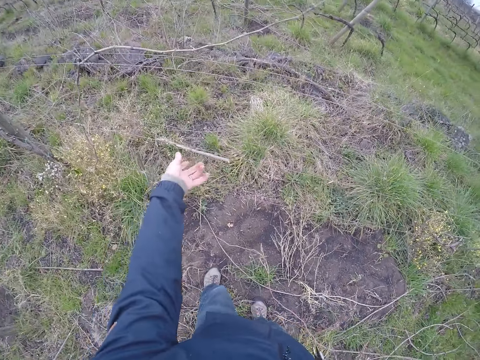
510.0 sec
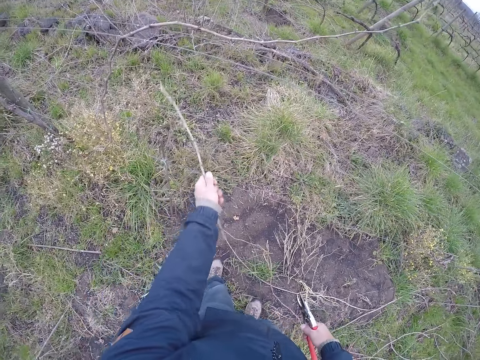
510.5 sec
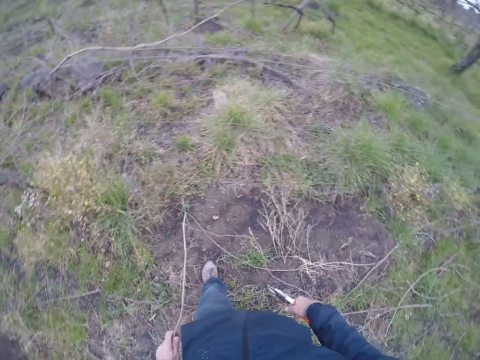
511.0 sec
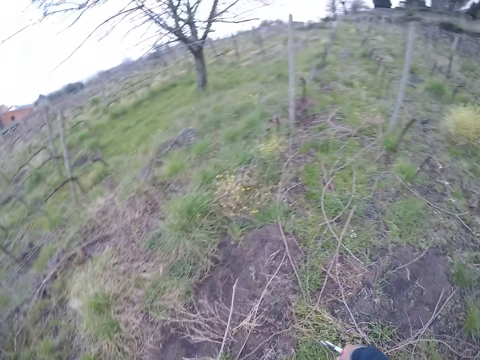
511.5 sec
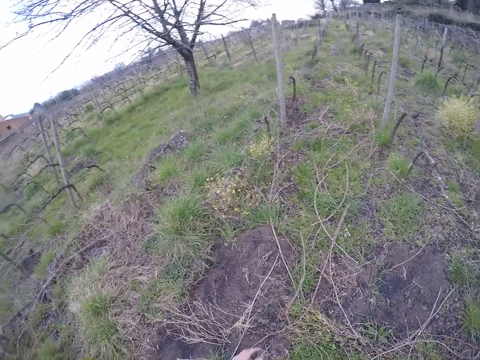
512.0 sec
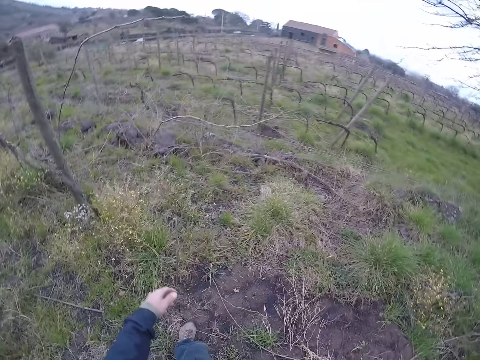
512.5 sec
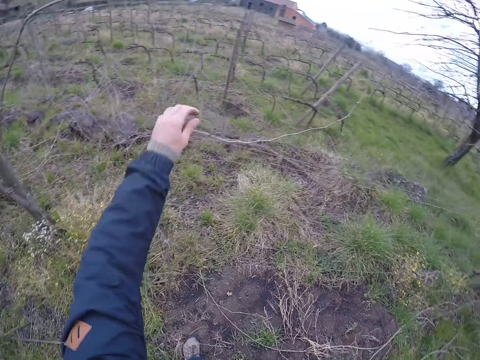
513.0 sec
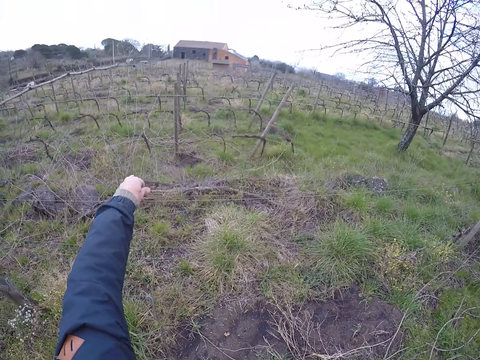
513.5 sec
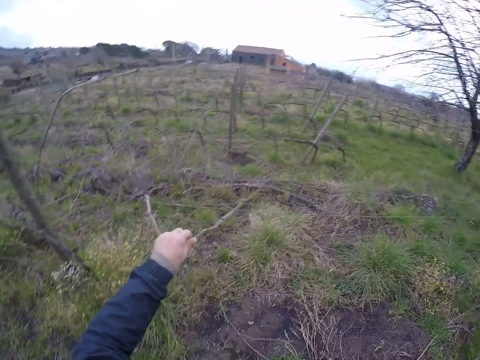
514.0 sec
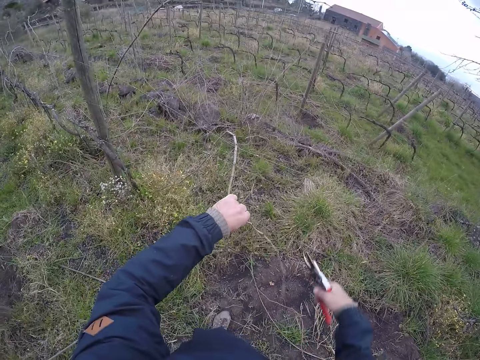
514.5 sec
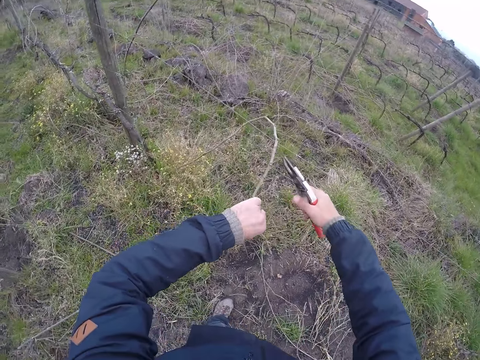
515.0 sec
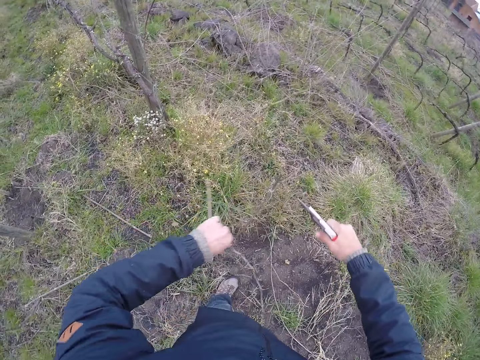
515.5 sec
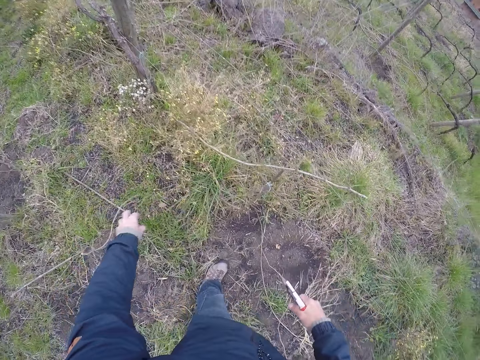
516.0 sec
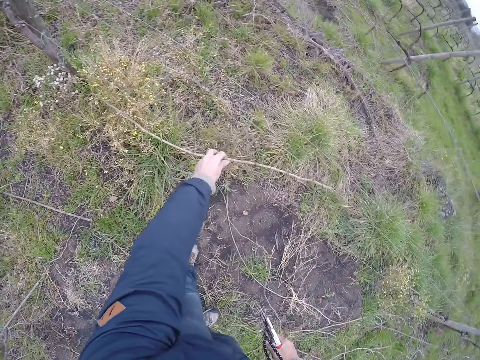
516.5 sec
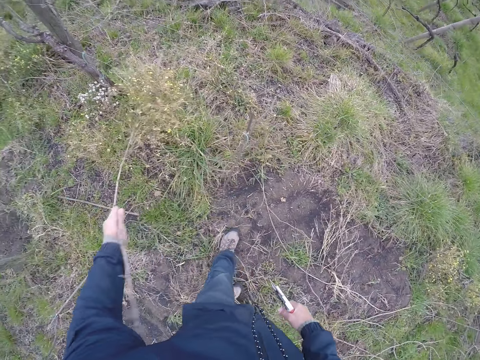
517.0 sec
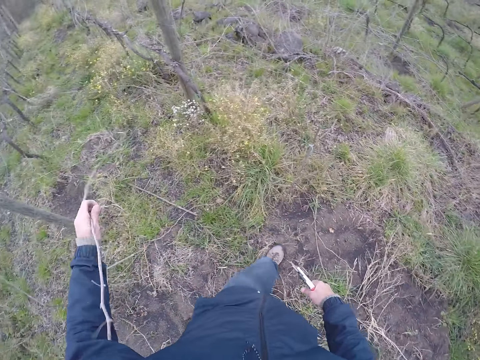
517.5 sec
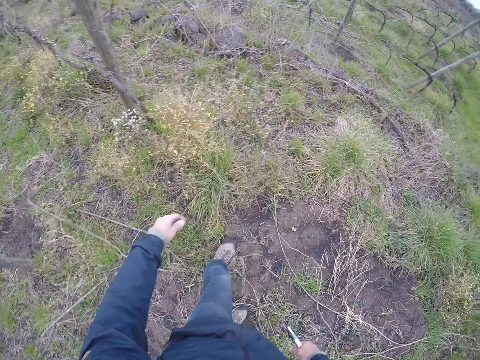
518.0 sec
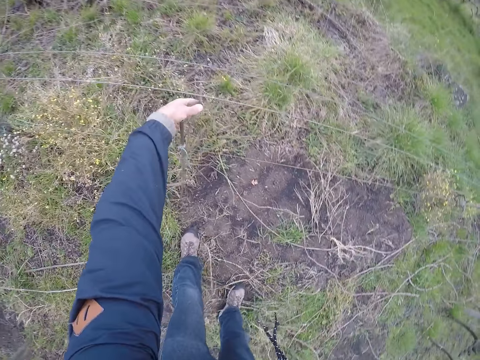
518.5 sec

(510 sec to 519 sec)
The camera wearer pulls a stick on the barb wire with his left hand. He drops the stick on the ground with his left hand. He pulls a stick on the barb wire with his left hand. He cuts the stick on the barb wire with the side cutter in his right hand. He drops the stick on the ground with his left hand. He removes the stick from the barb wire with his left hand. He drops the stick on the ground with his left hand.

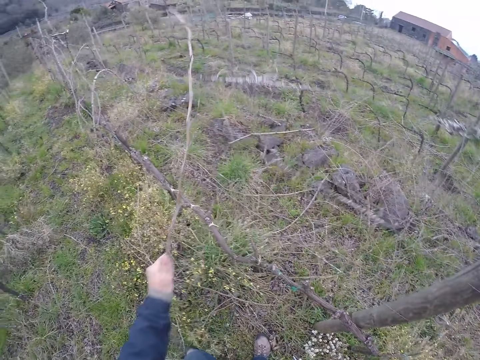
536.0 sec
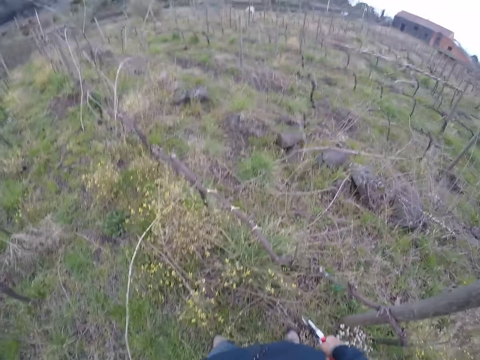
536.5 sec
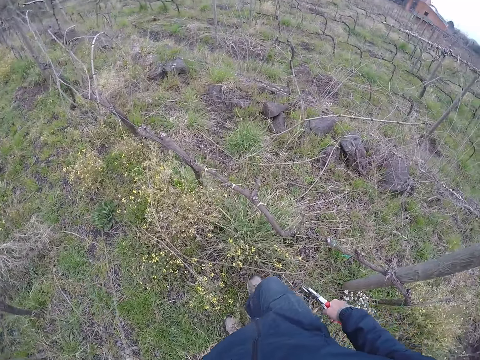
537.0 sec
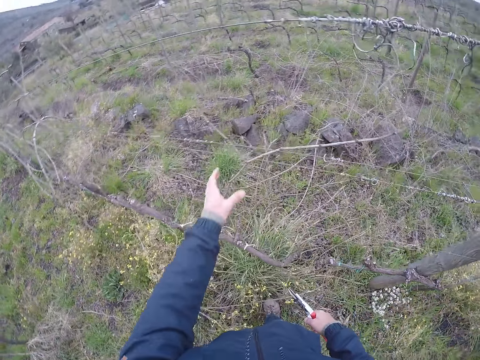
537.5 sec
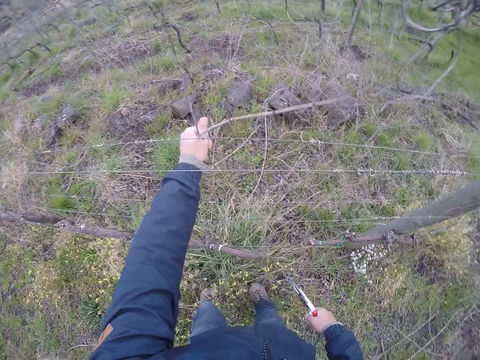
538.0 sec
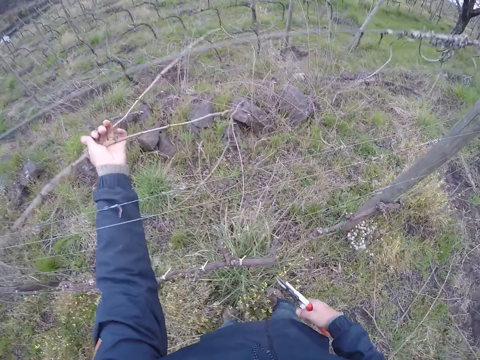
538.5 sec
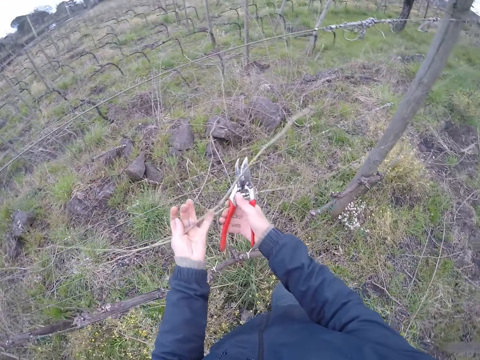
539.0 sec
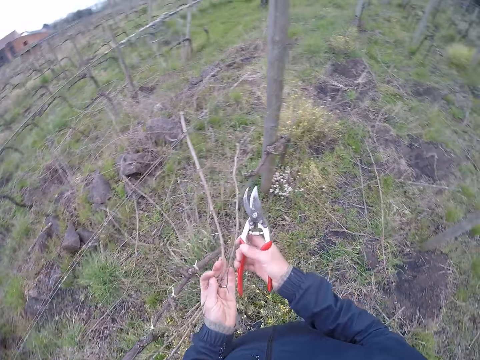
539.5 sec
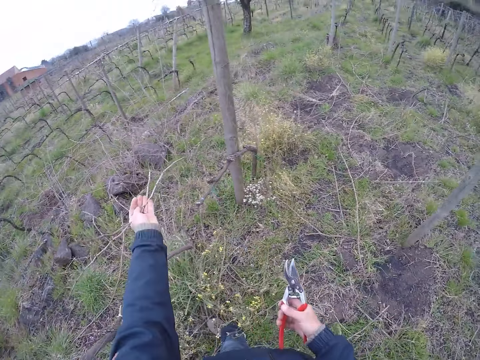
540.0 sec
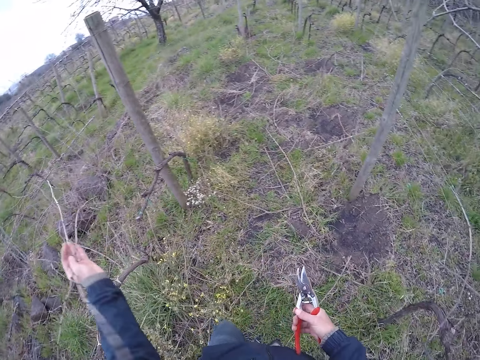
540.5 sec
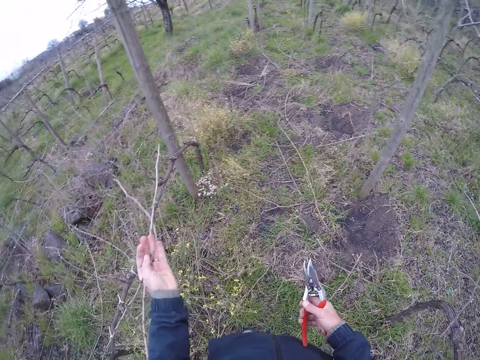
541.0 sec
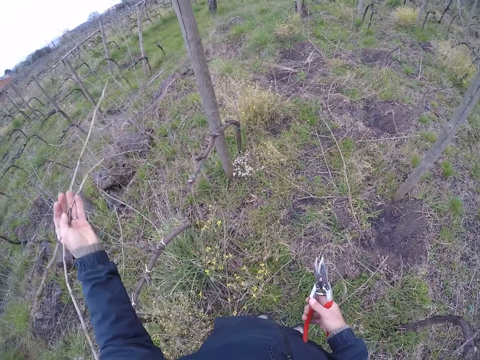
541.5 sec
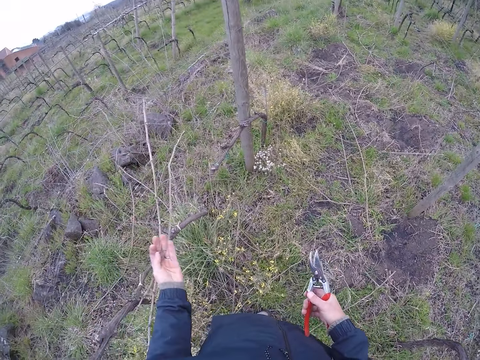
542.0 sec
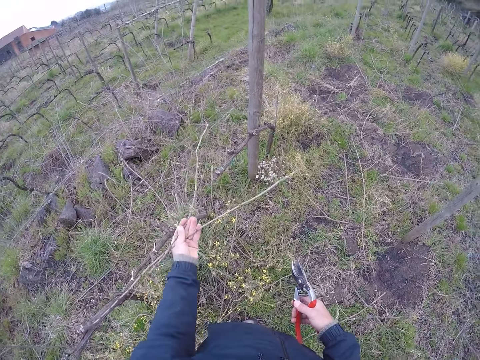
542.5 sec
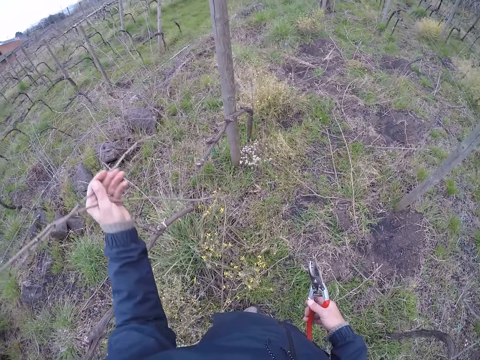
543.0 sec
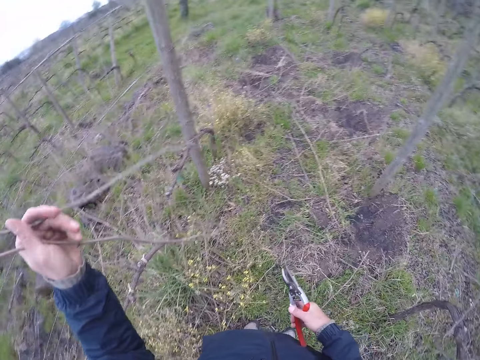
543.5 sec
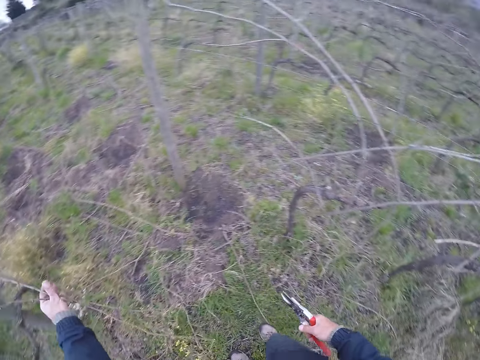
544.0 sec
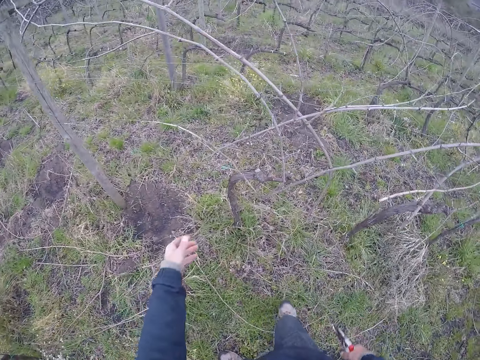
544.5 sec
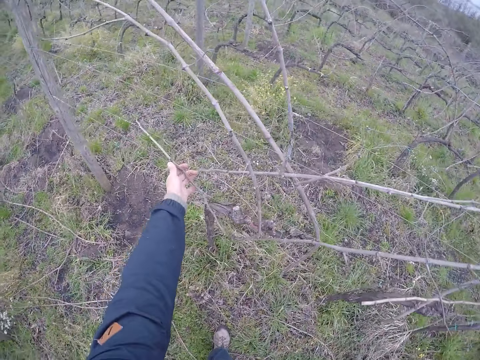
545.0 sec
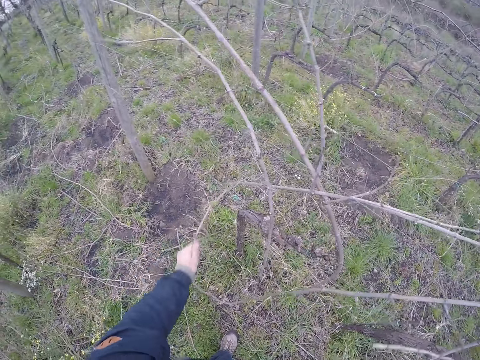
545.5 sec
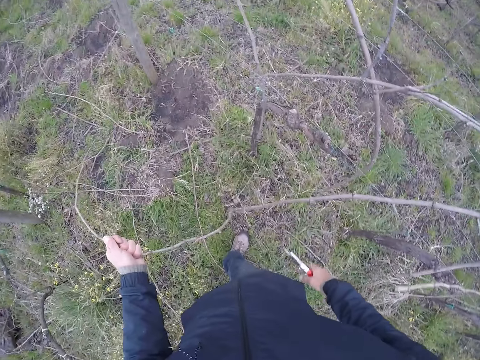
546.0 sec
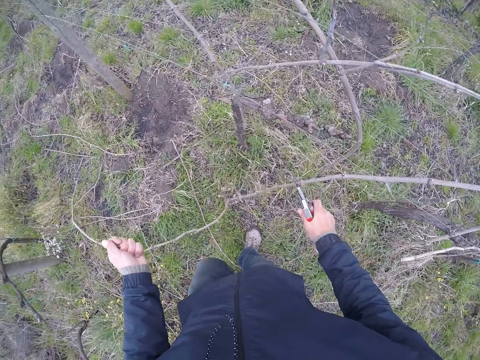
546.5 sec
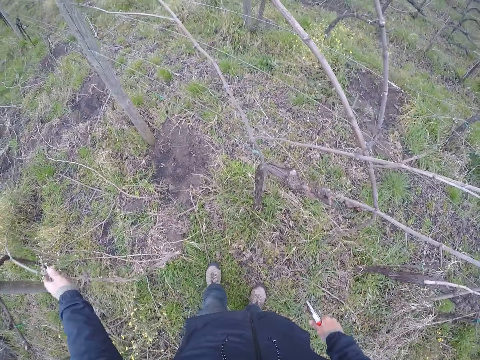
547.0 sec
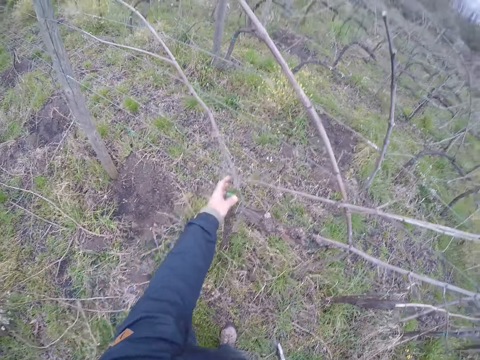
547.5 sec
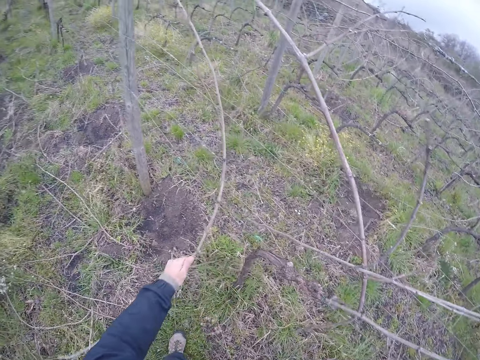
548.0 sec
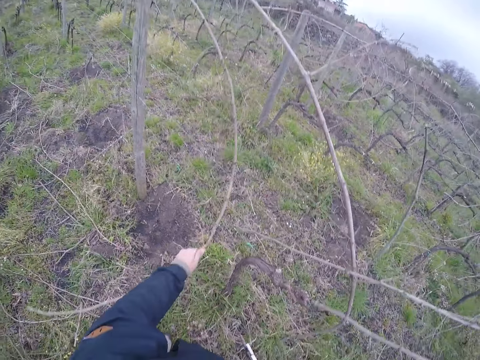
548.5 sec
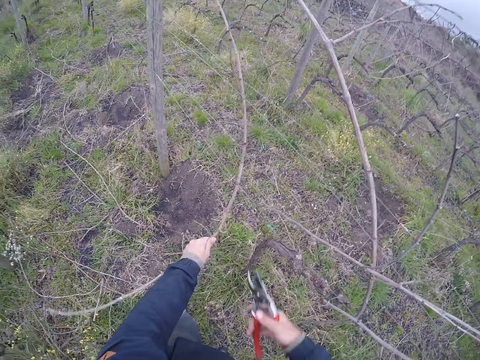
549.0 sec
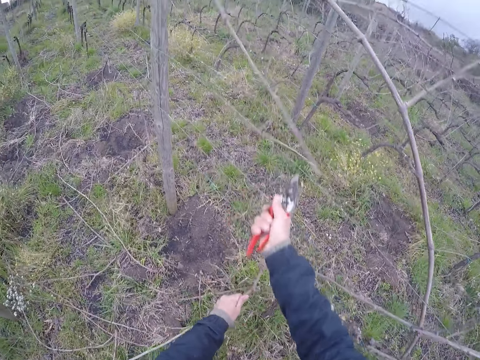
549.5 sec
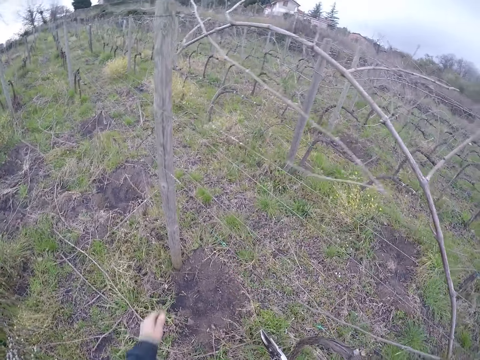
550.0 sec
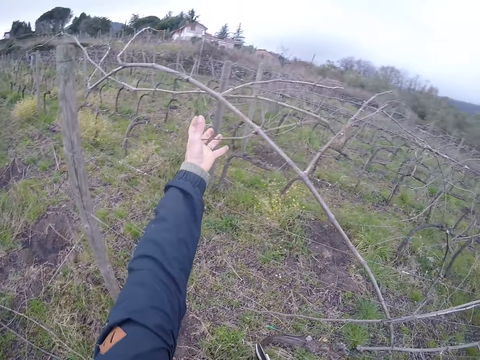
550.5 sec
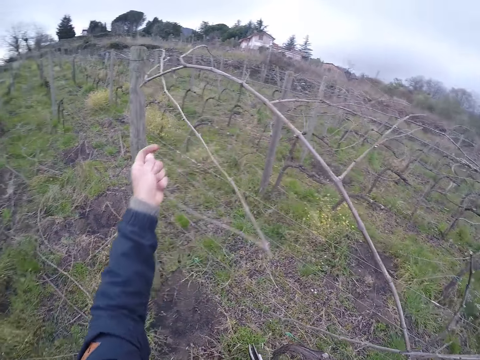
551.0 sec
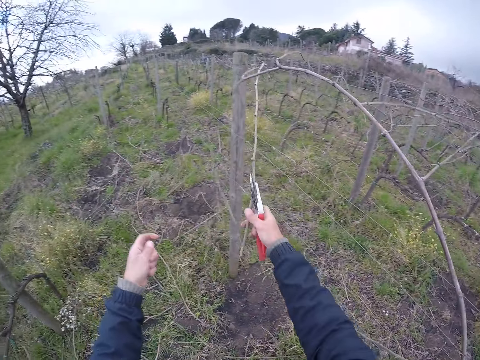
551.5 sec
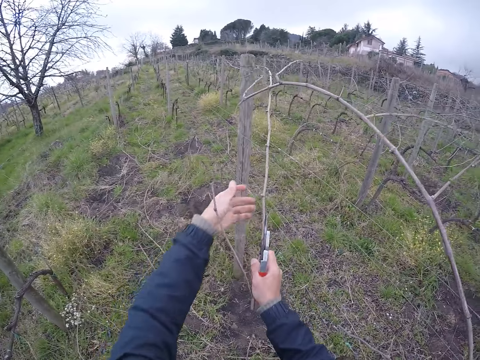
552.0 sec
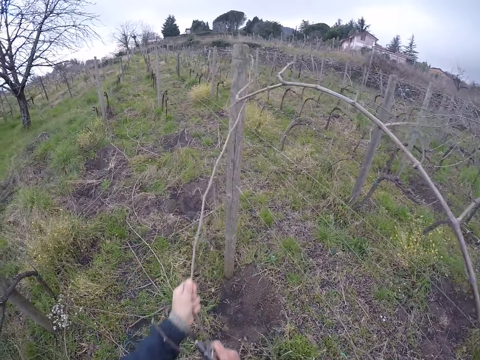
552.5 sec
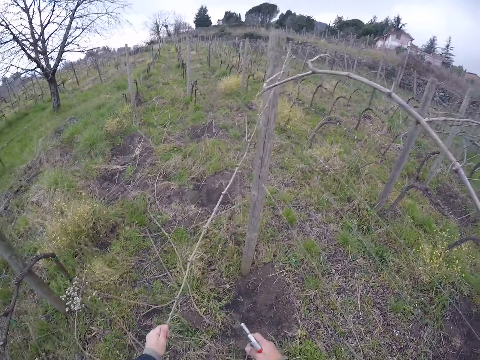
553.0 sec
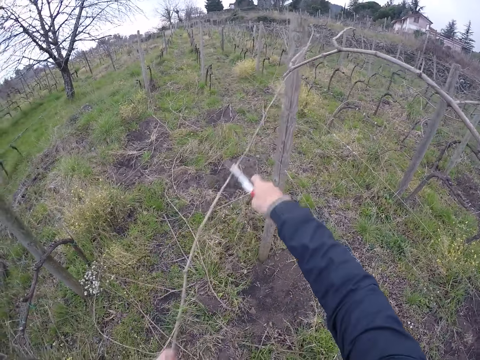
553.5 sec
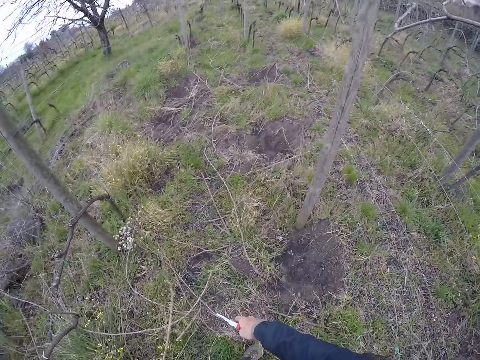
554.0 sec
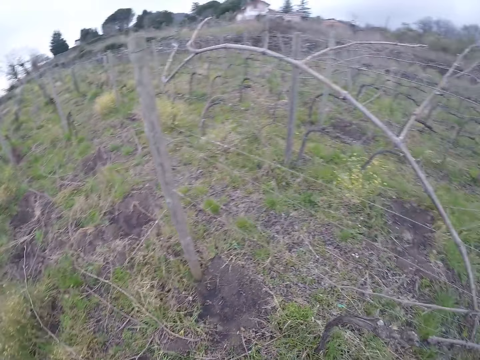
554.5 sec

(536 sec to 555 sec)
The camera wearer pulls a stick on the barb wire with his left hand. He pulls some sticks on the barb wire with his left hand. He holds some sticks with both hands. He drops some sticks on the ground with his left hand. He pulls a stick on the barb wire with his left hand. He cuts the stick on the barb wire with the side cutter in his right hand. He drops the stick on the ground with his left hand. He pulls a stick on the barb wire with his left hand. He cuts the stick on the barb wire with the side cutter in his right hand. He pulls the stick on the barb wire with his left hand. He holds the stick on the barb wire with his right hand. He pulls the stick on the barb wire with both hands. He cuts the stick on the barb wire with the side cutter in his right hand.
